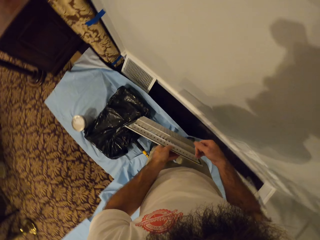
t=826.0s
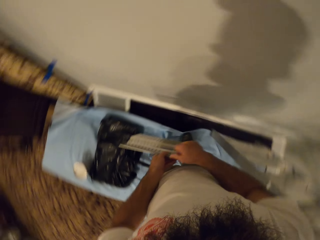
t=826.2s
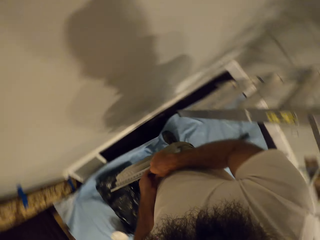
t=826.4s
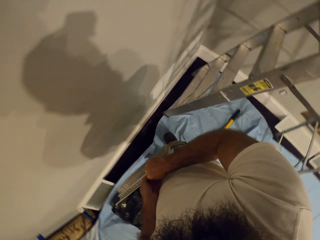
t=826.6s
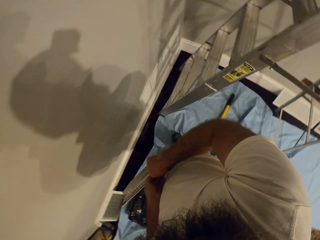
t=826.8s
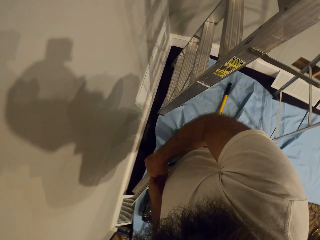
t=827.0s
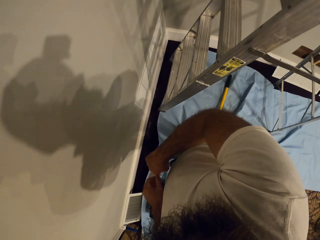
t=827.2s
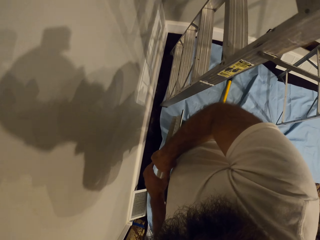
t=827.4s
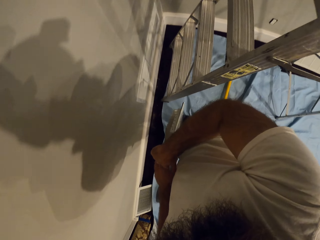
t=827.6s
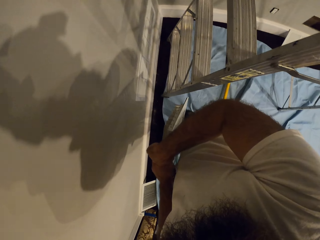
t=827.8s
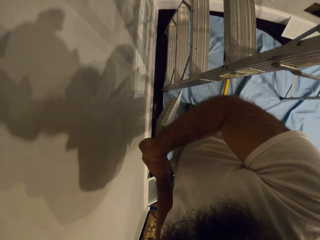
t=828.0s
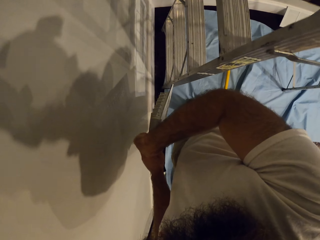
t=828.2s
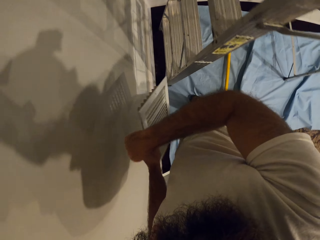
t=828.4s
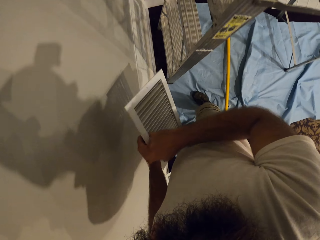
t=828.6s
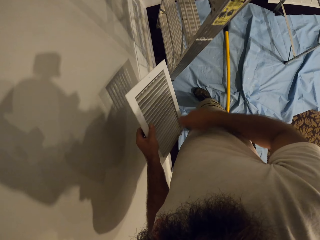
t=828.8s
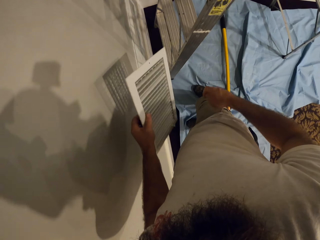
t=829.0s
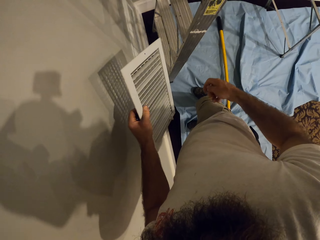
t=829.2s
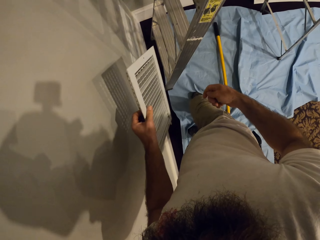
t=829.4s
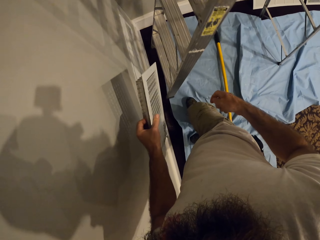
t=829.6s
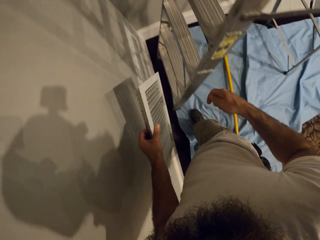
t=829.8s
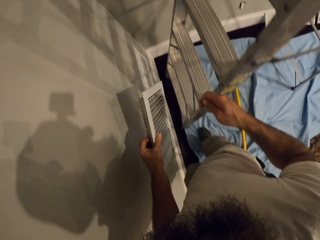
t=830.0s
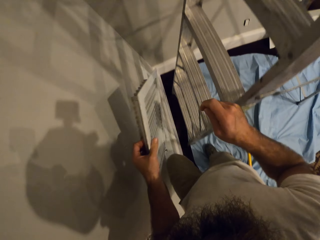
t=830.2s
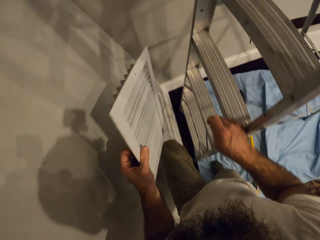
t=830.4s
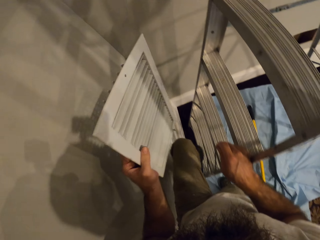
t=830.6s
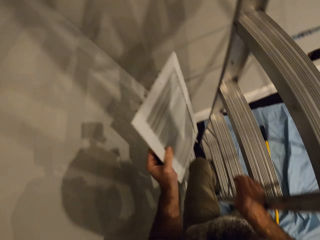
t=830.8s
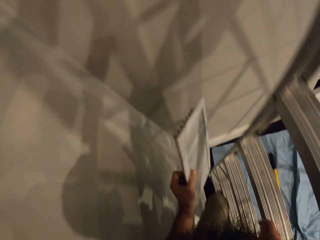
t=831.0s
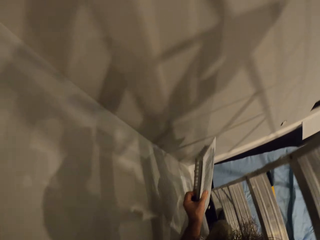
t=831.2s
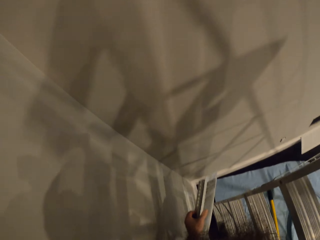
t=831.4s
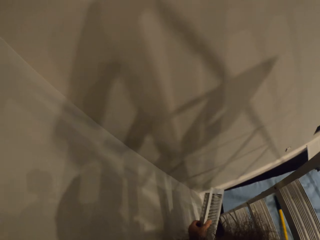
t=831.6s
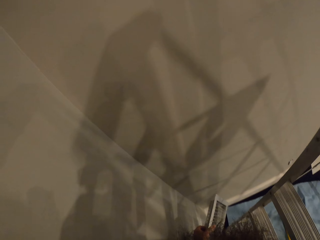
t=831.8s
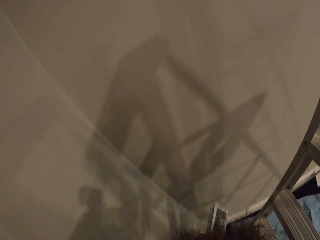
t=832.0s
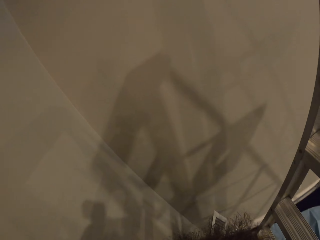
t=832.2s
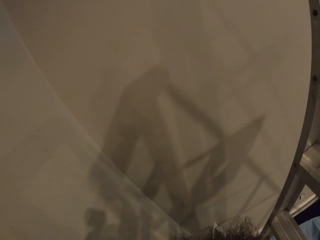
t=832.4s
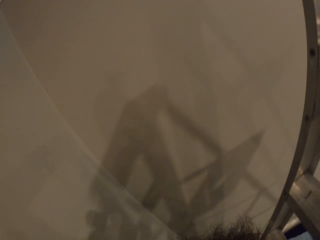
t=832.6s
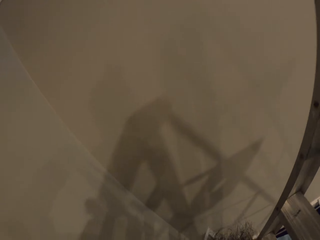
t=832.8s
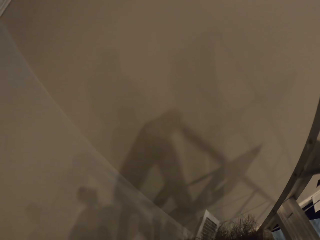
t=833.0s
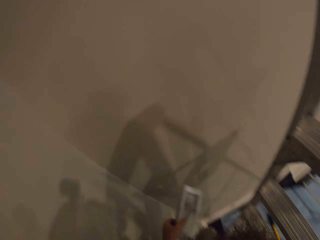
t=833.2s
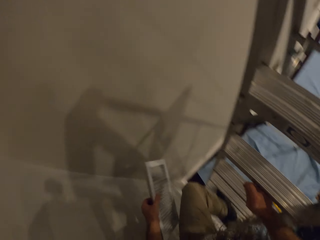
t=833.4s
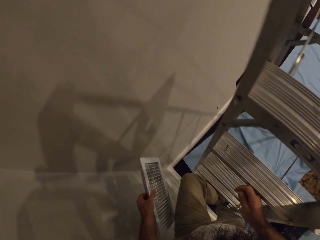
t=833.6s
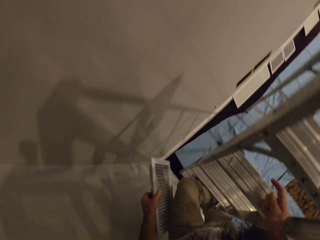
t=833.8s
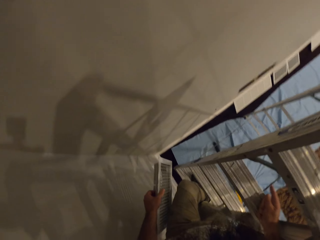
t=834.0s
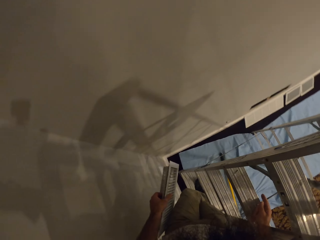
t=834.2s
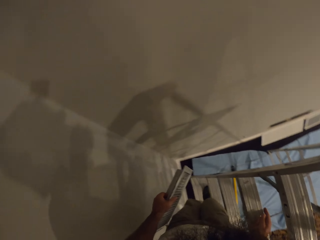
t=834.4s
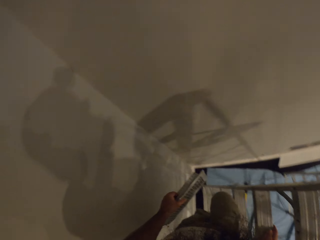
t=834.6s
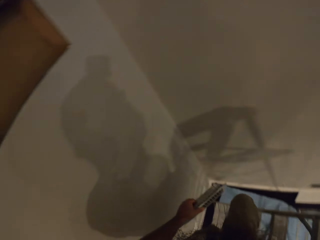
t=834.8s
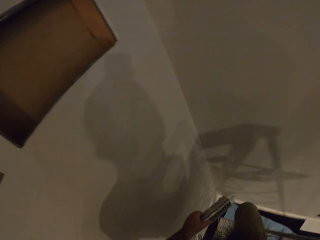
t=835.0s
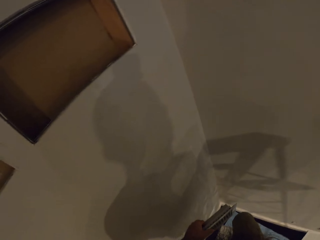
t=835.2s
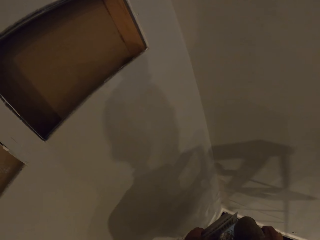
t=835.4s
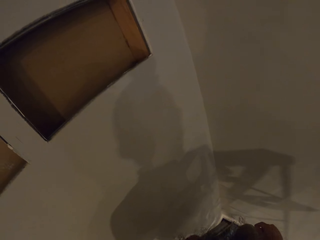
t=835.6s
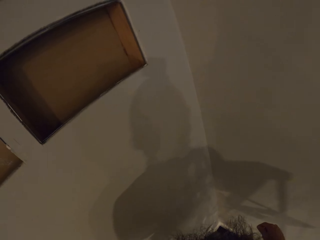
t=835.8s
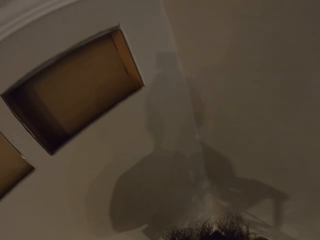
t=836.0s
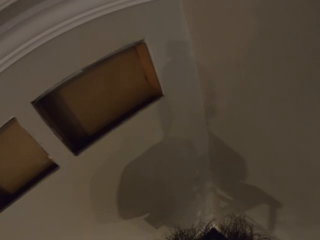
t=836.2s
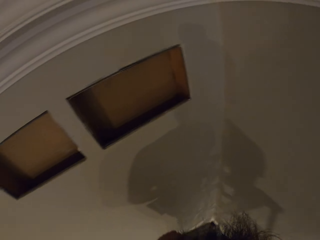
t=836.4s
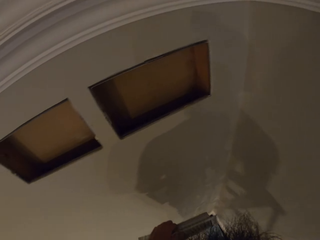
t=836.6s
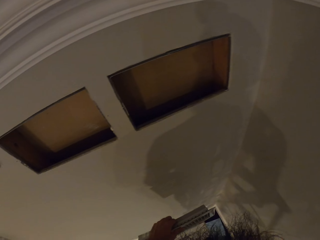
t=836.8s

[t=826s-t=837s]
The camera wearer holds the ventilator cover with his hands. He touches the ladder with his right hand and climbs the ladder.

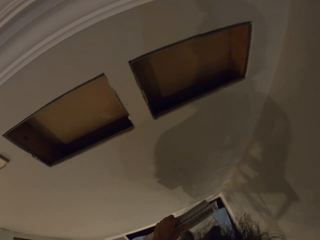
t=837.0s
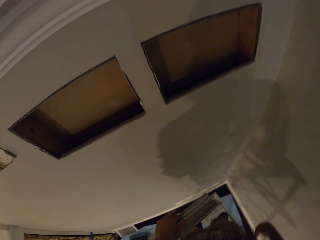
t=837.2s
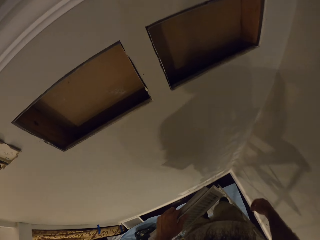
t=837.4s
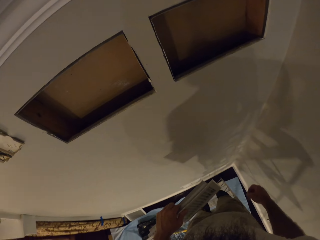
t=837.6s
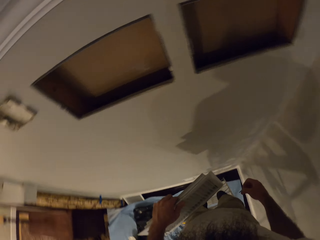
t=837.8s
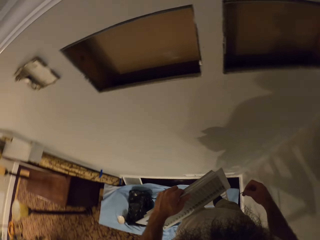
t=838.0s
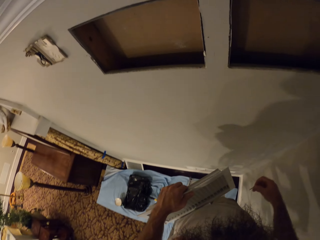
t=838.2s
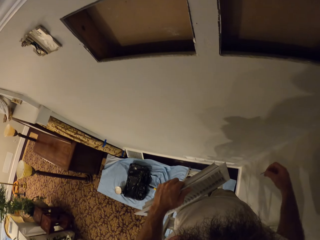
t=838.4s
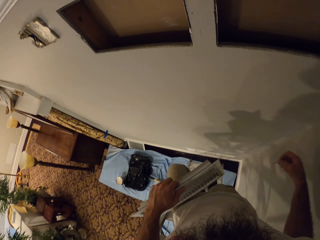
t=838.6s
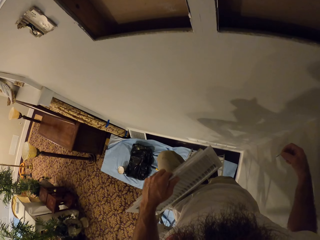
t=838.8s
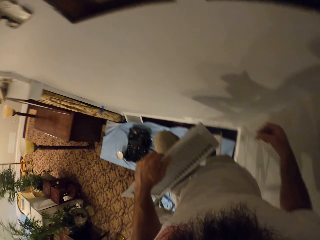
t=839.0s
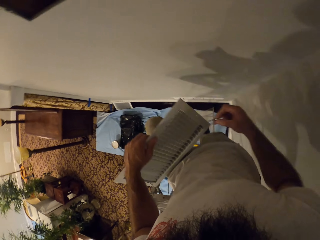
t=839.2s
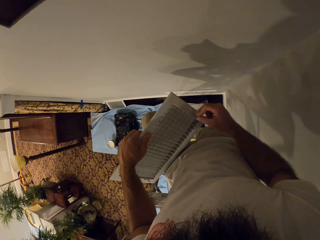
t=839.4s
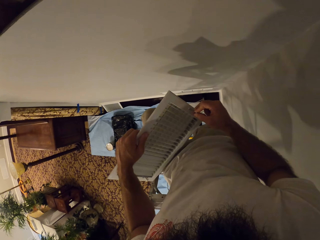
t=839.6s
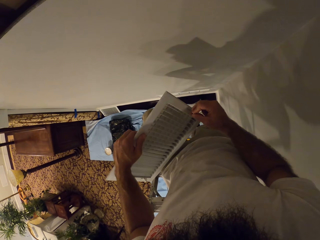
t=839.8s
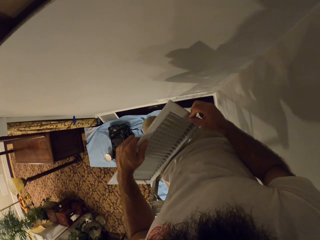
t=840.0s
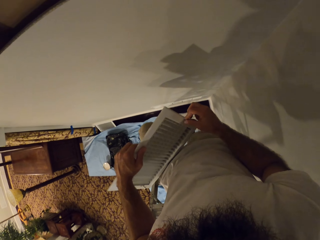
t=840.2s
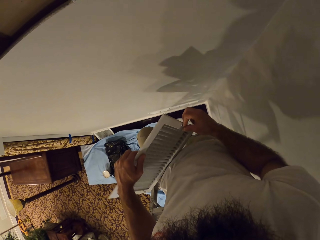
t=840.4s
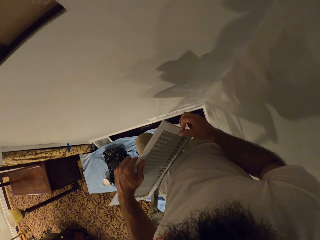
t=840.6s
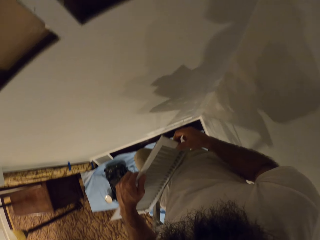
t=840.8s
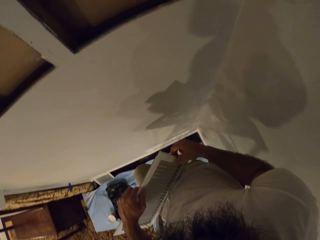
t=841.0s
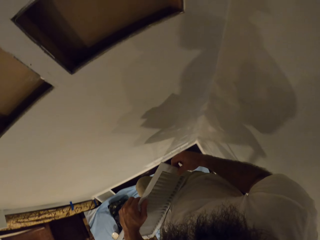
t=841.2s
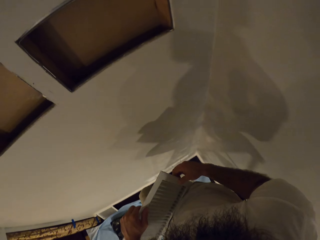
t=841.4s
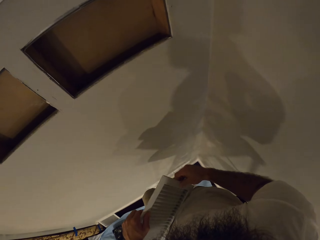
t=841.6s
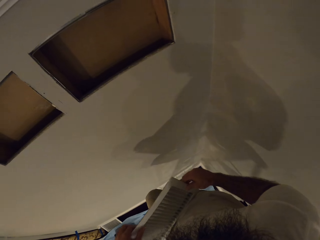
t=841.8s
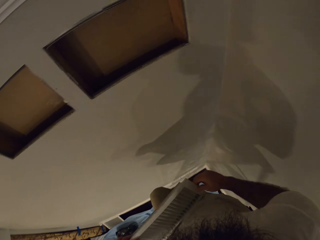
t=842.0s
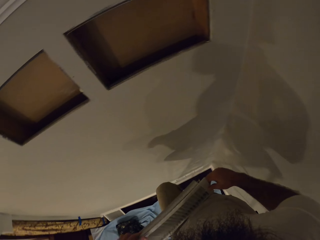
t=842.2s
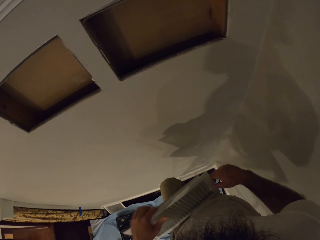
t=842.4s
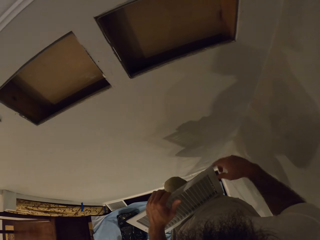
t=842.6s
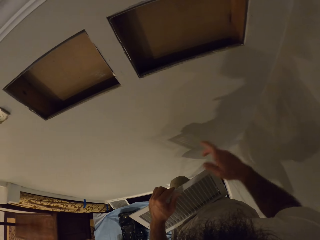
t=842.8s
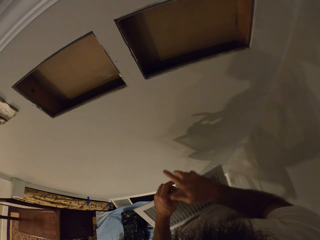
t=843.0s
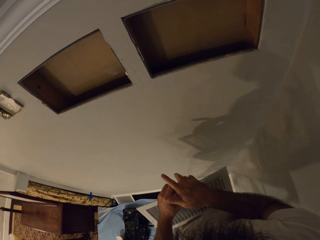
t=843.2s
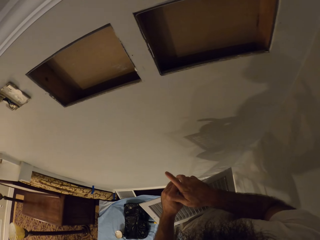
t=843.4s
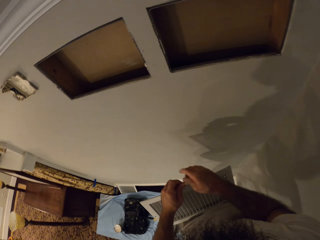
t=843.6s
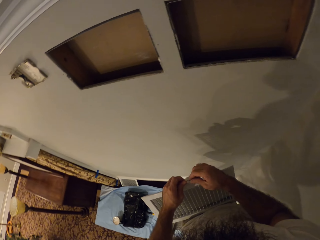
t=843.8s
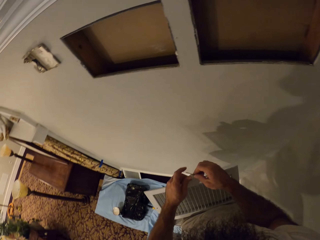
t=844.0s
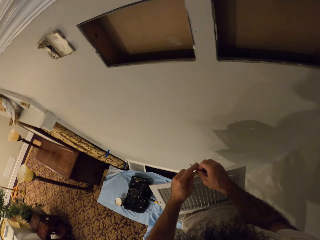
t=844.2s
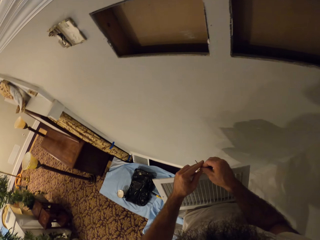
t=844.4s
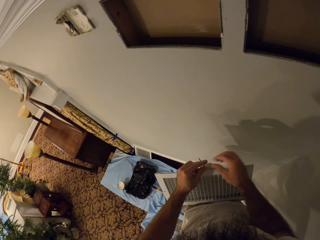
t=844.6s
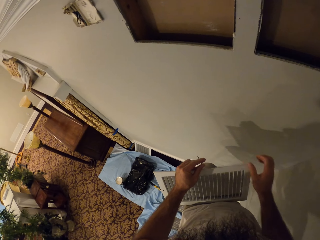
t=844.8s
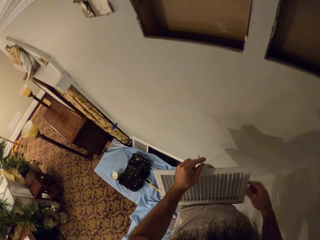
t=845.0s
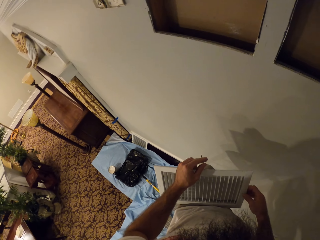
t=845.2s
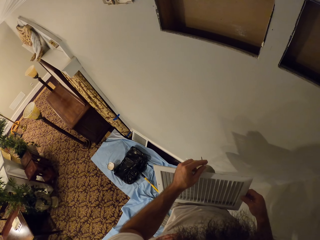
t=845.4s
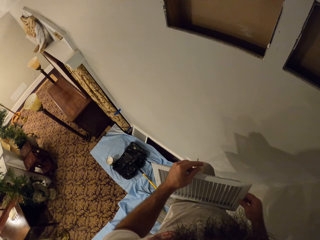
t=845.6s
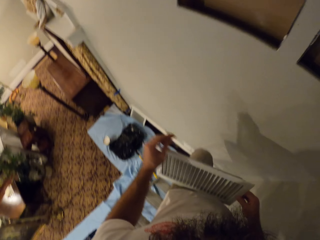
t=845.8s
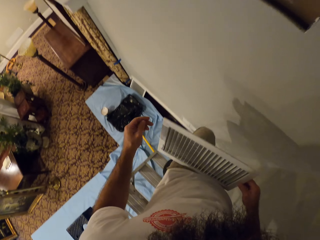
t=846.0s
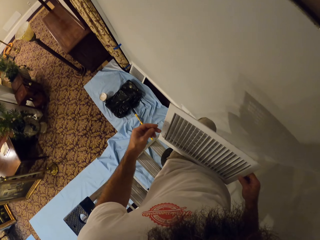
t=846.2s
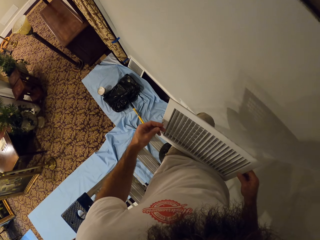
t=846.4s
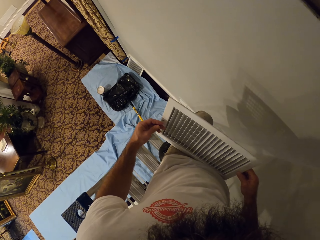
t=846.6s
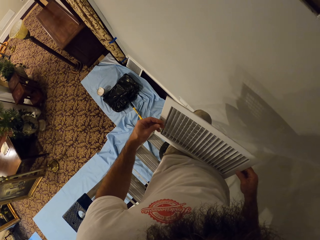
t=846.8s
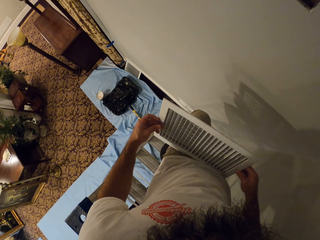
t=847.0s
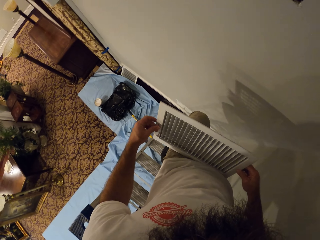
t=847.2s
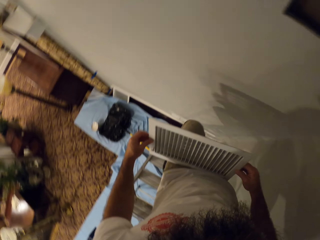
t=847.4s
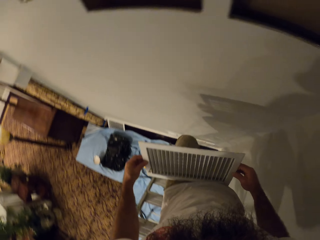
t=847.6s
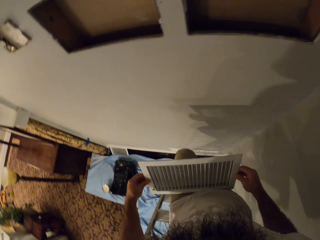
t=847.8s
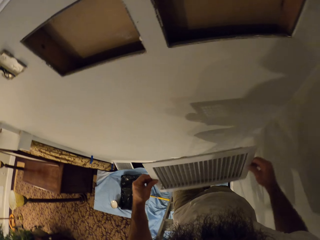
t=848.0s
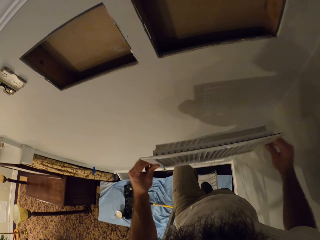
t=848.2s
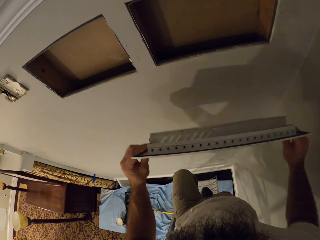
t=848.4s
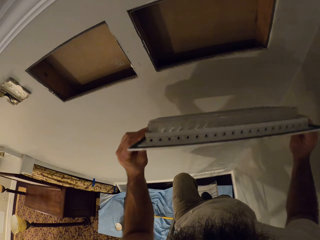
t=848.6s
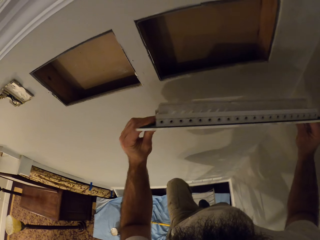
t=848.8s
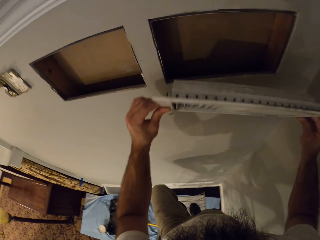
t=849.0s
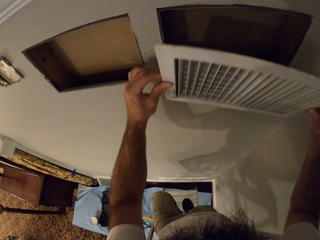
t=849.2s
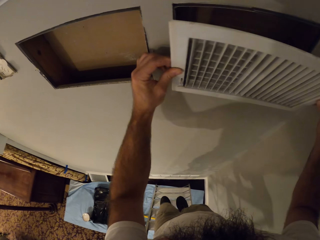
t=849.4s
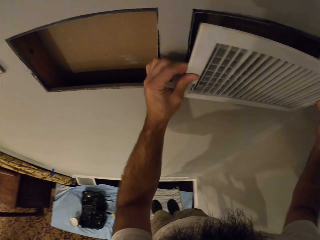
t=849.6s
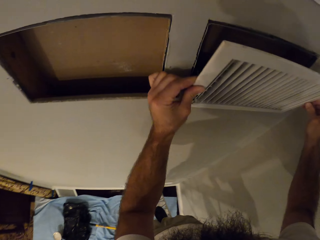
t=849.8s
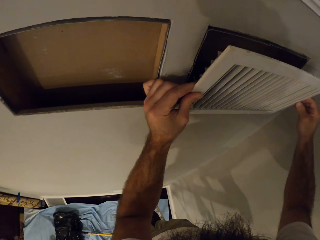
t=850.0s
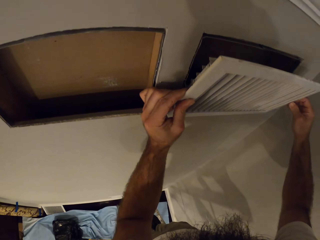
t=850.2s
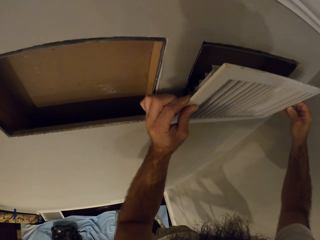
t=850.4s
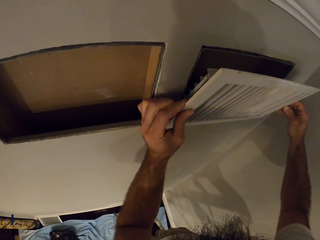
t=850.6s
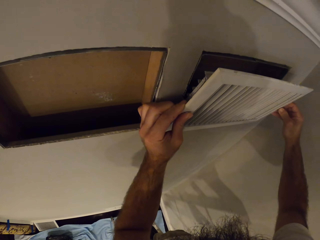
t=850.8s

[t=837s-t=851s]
The camera wearer fixes the screw on the ventilator cover with his right hand. He passes the screw with his right hand to his left hand. He holds the screw with his left hand. He holds the ventilator cover with his right hand. He fixes the screw on the ventilator cover with his left hand. He fixes the ventilator cover on the wall with his hands.
